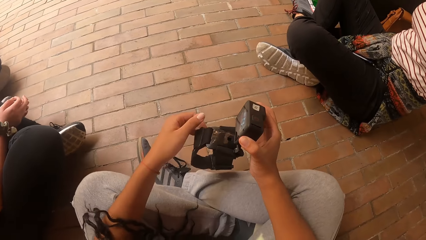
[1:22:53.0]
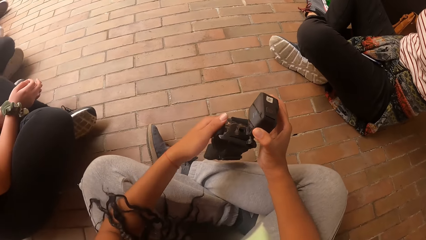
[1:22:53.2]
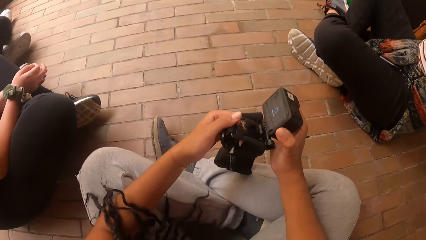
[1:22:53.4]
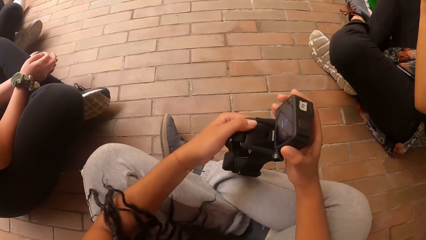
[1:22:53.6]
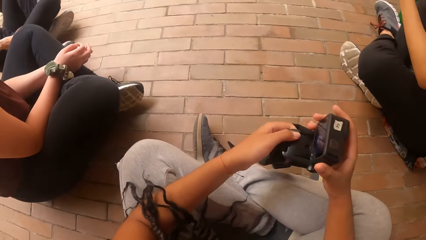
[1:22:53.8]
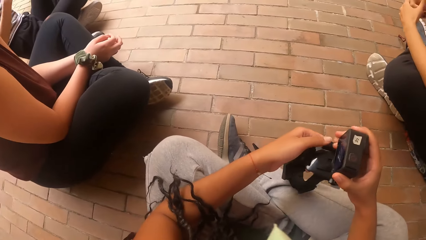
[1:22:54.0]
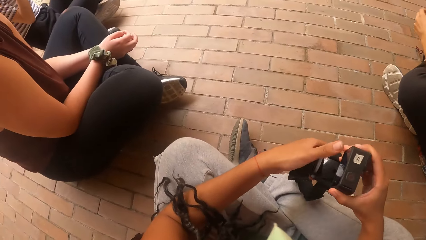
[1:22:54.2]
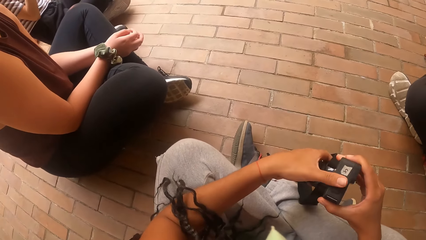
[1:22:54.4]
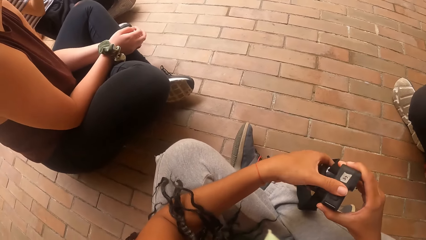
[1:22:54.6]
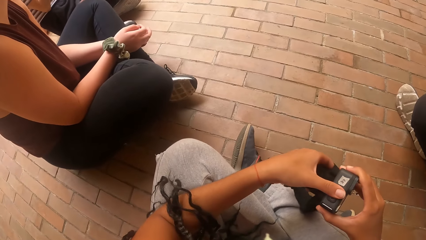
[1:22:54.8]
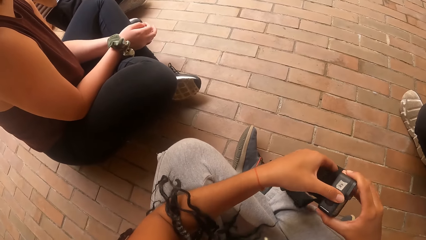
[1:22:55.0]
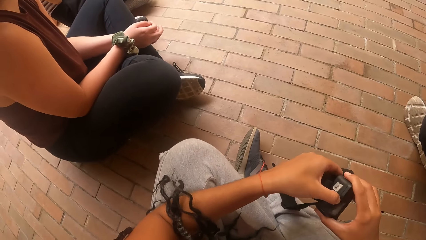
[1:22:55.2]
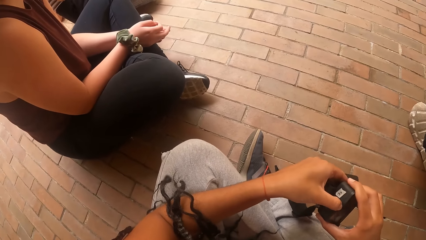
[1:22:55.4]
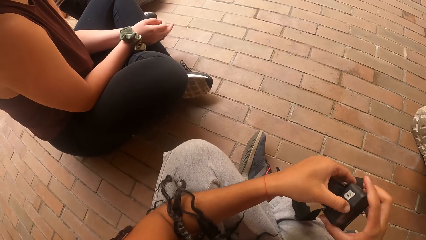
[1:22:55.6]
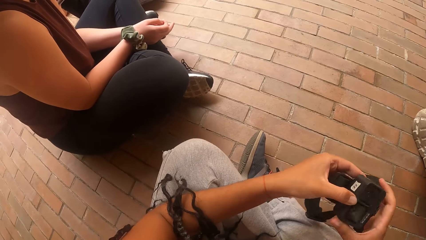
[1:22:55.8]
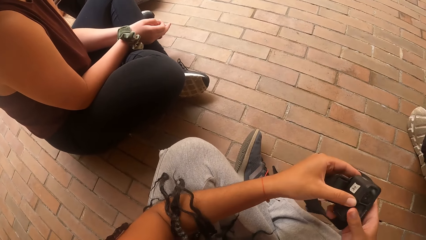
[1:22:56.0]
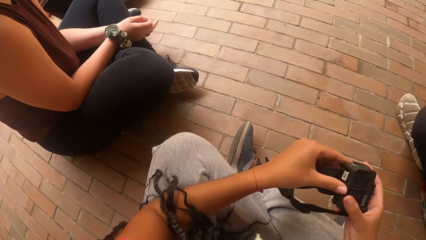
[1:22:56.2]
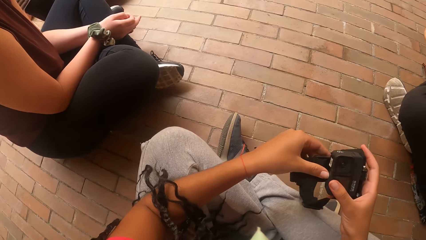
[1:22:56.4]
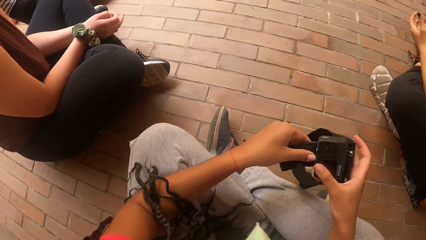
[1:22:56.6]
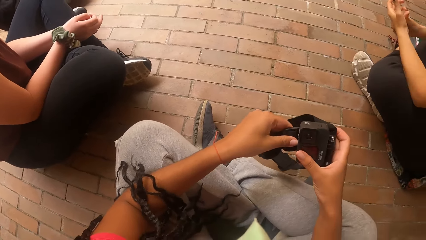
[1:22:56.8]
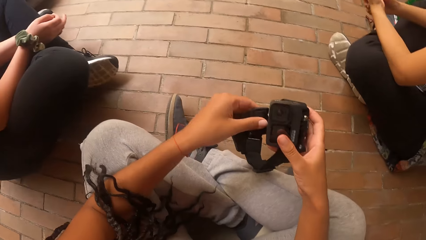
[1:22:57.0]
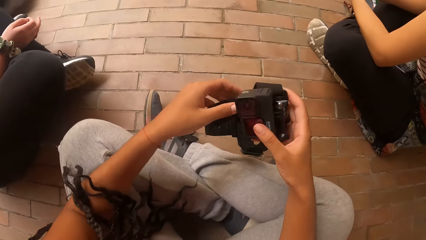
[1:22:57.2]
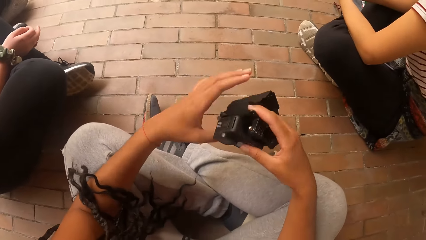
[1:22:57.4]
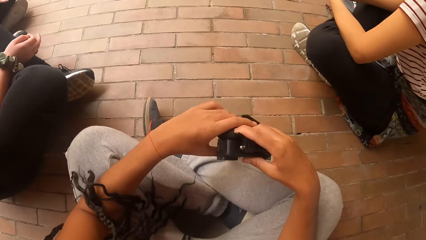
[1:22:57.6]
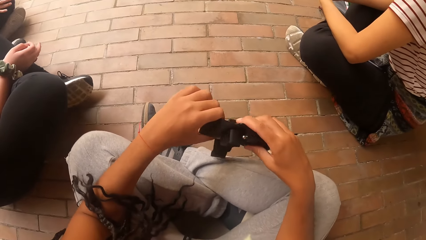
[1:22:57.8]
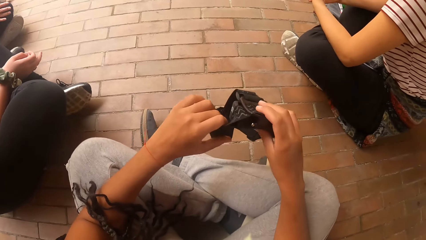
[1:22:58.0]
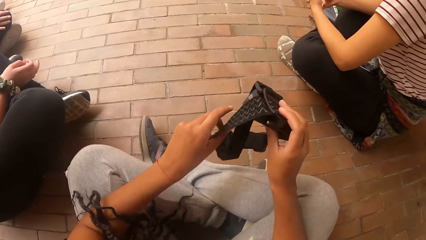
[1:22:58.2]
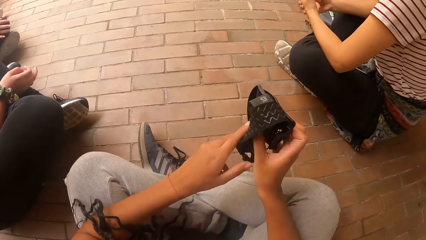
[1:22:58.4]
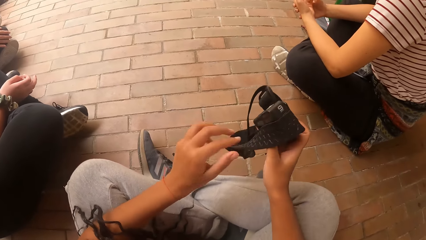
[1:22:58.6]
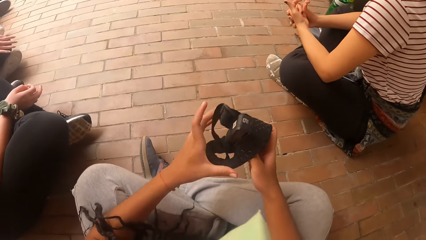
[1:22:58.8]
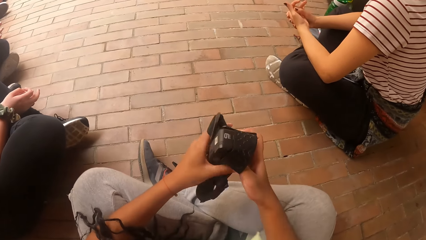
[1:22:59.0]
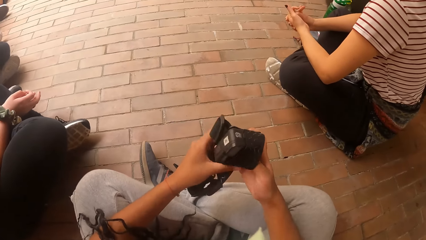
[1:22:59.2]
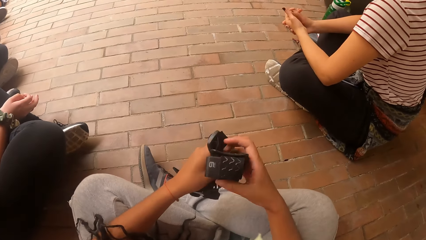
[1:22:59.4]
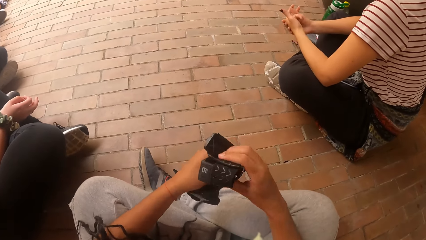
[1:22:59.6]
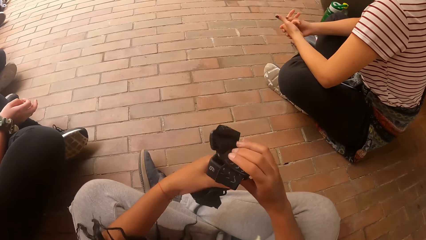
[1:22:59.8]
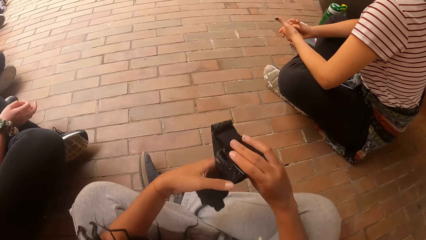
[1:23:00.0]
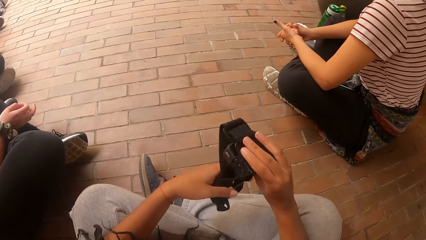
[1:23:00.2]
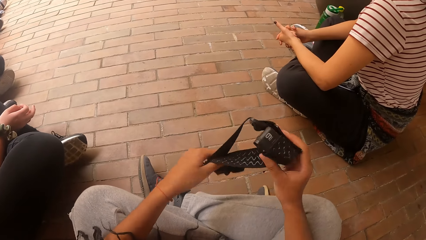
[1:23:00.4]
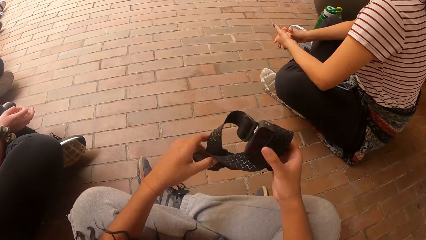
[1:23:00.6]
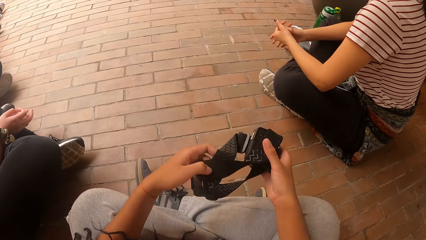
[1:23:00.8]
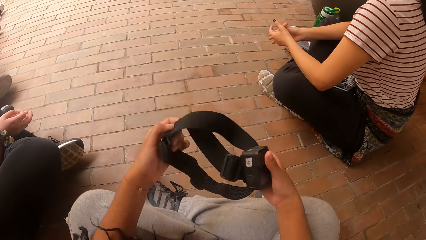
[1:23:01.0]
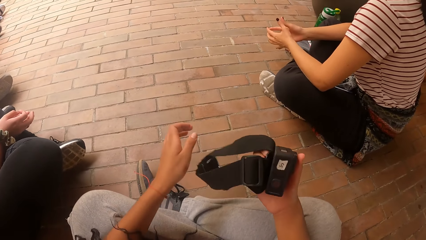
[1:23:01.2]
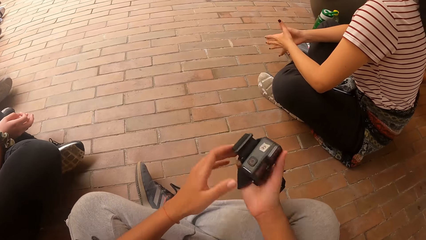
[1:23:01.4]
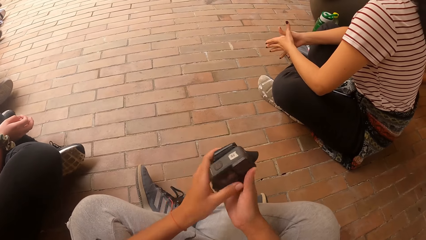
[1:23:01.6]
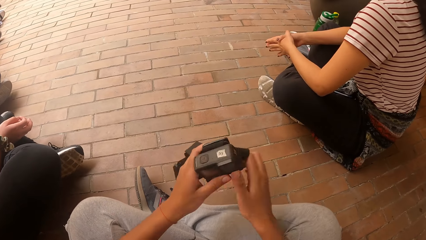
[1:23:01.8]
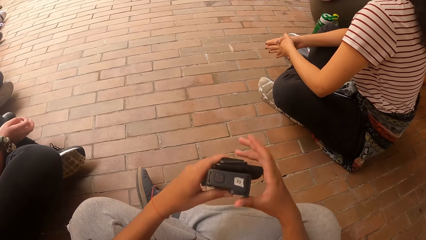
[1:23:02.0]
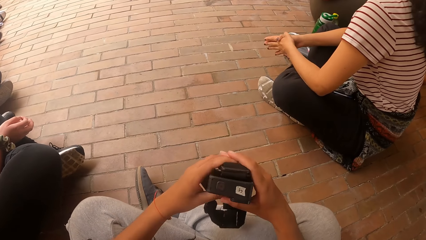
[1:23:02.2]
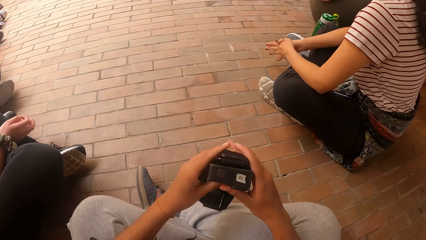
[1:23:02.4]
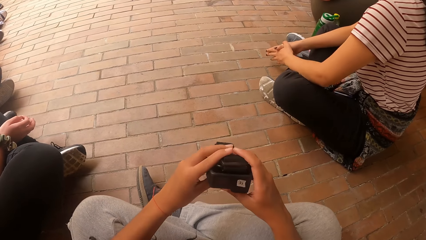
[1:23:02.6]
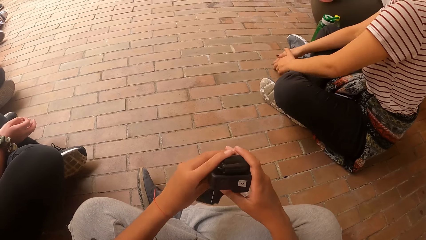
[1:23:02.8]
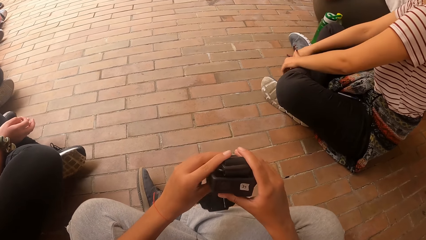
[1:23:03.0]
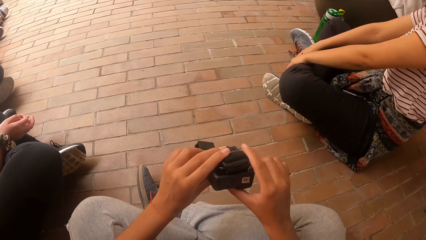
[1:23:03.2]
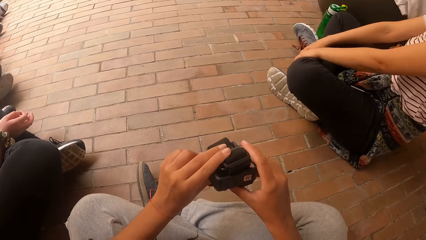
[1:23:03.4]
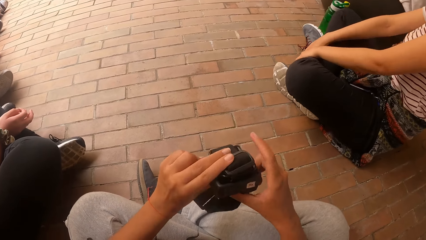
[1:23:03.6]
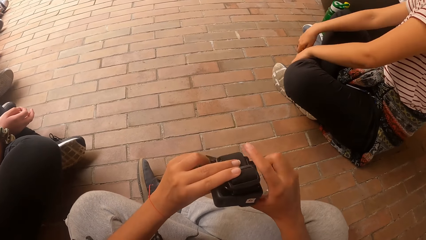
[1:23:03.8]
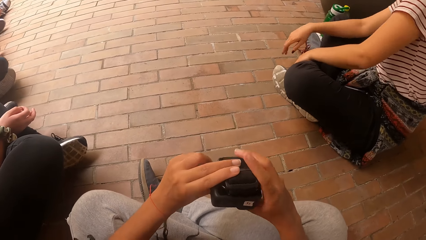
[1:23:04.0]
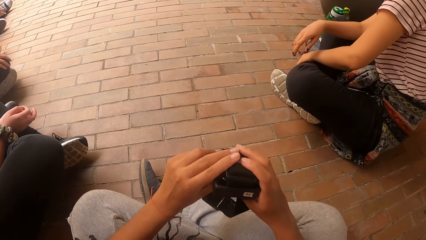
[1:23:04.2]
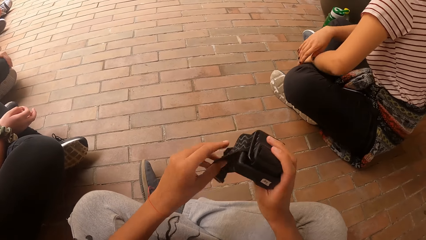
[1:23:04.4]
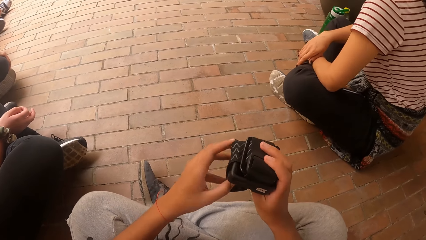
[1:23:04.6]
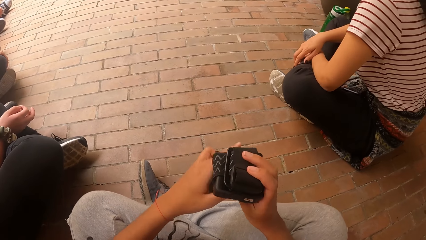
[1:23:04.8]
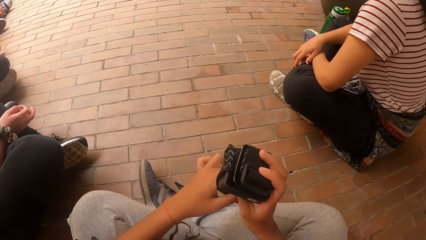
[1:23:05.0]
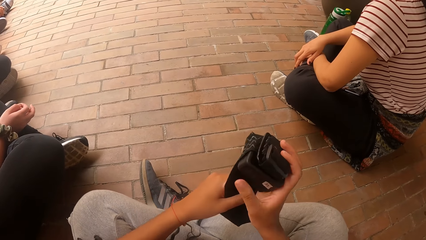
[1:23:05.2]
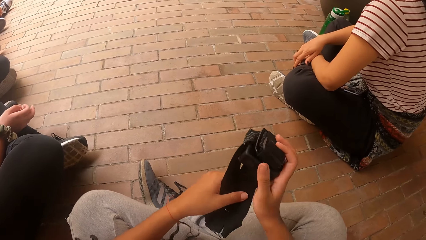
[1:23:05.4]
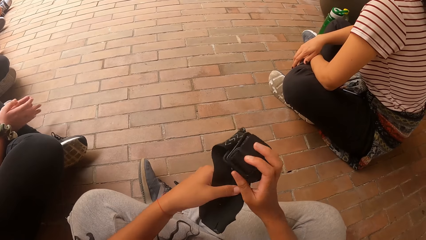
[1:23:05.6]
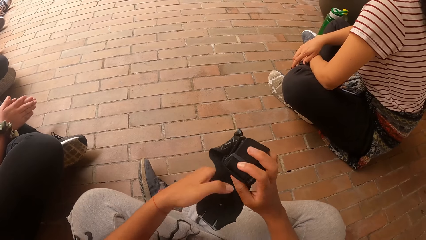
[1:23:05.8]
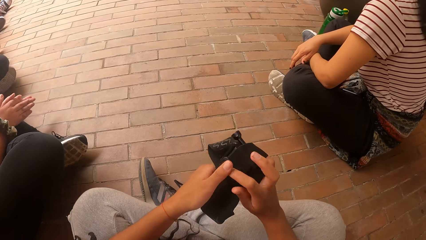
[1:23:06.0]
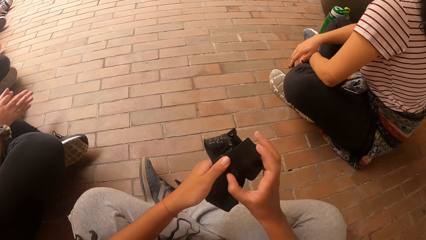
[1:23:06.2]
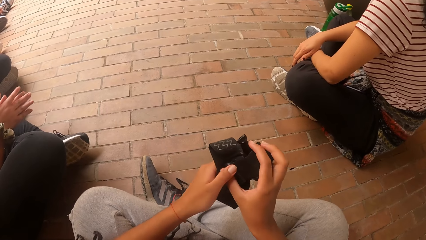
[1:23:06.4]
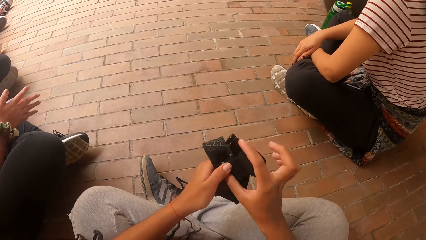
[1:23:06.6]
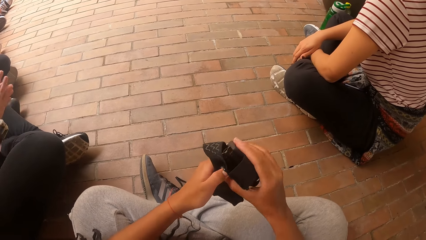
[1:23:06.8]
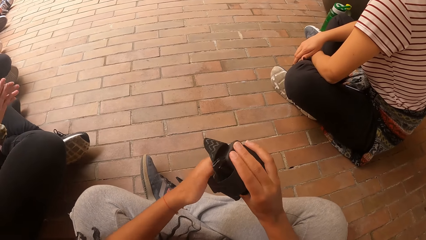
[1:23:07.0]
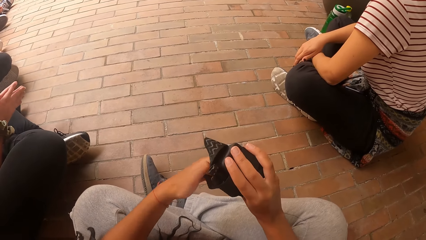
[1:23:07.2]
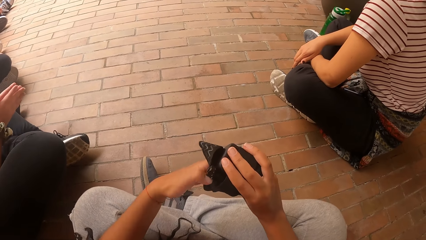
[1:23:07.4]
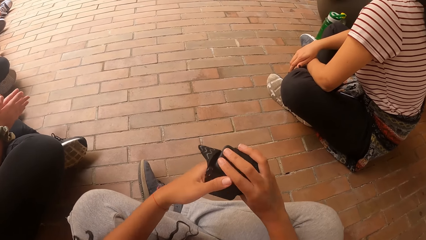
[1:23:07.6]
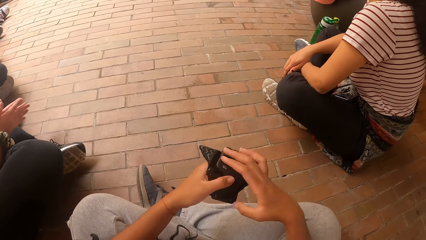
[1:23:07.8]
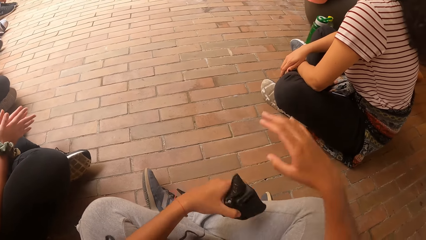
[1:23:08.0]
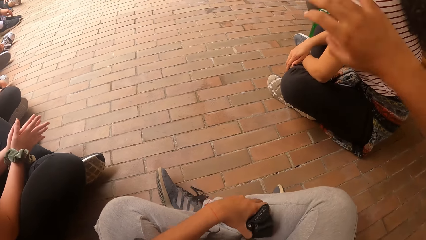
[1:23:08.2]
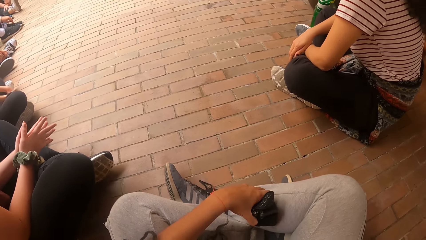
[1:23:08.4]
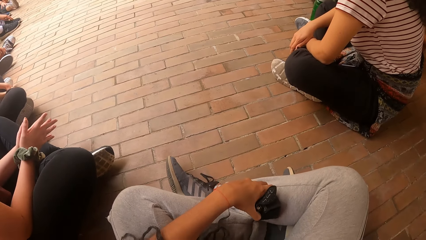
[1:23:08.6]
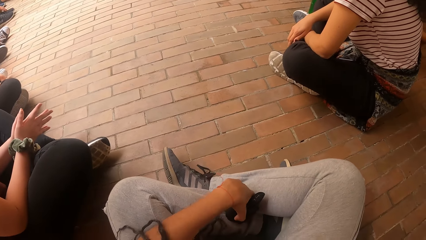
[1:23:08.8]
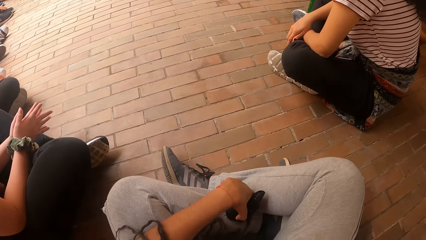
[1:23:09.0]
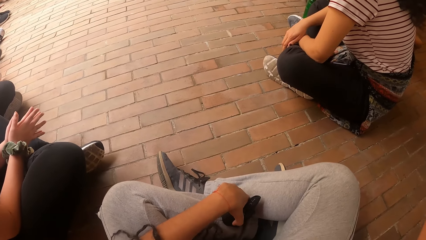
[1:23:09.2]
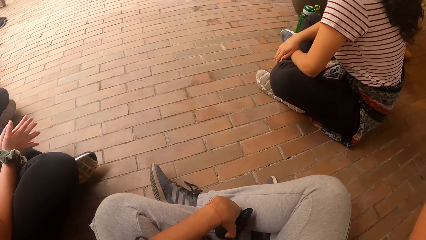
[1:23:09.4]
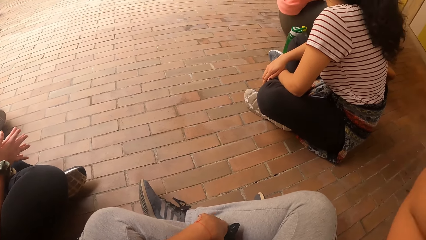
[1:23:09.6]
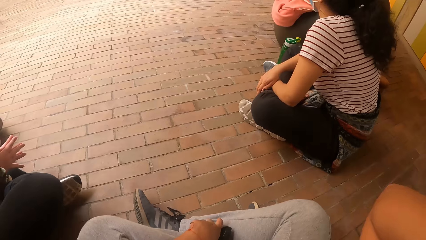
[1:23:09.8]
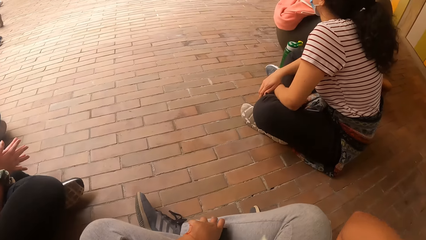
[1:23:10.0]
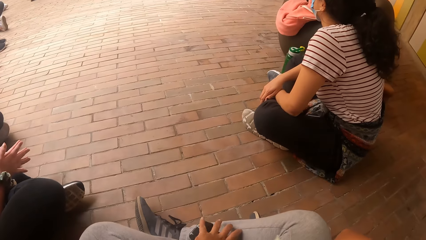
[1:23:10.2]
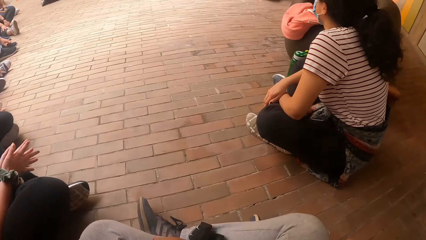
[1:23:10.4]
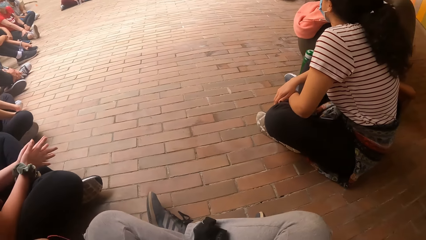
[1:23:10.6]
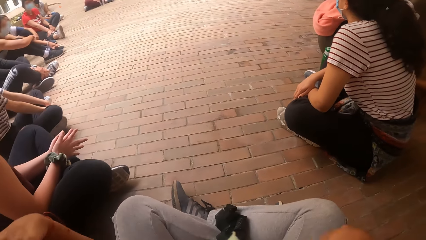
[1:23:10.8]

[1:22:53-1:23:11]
The camera wearer folds the camera with both hands. She closes the back of the camera. She wraps the strap holder of the camera around the camera with her left hand. She unwraps the strap from the camera with her left hand. She holds the camera with her left hand. She wraps the strap holder around the camera with both hands. She raises her right hand. She puts the camera on her legs with her left hand. She holds the hair with the hand.
